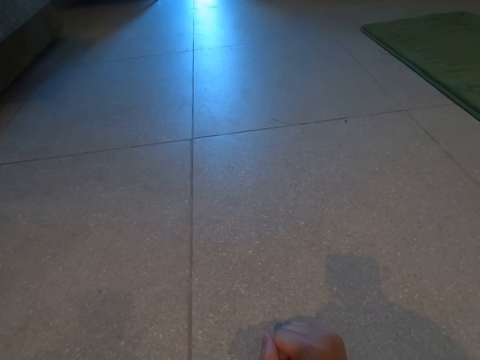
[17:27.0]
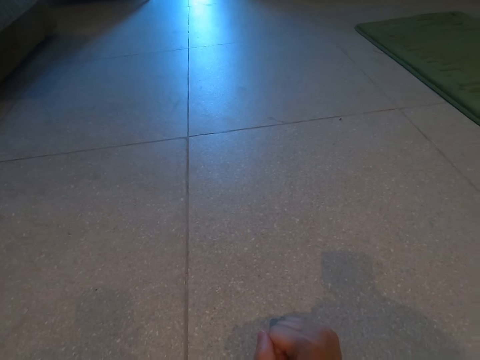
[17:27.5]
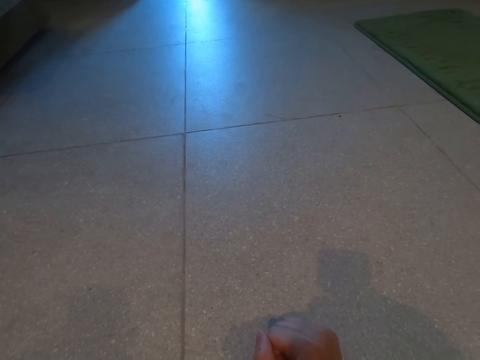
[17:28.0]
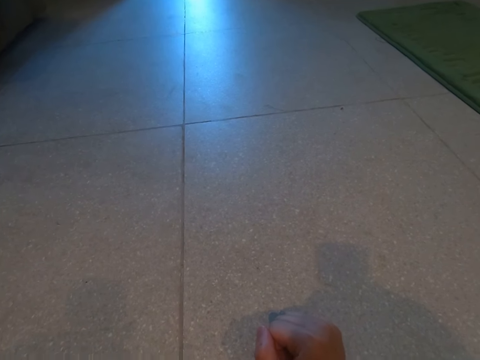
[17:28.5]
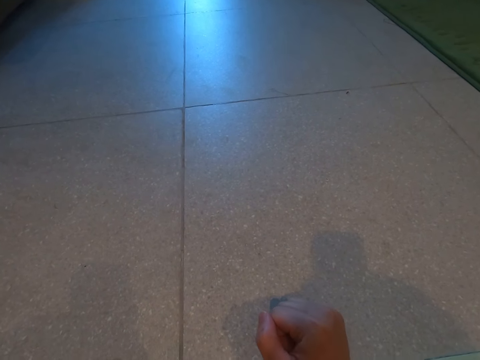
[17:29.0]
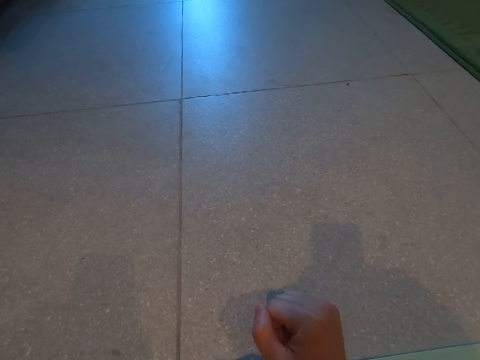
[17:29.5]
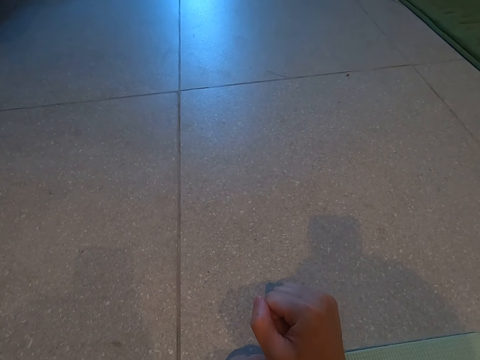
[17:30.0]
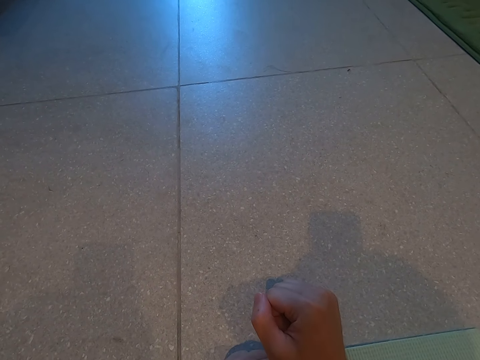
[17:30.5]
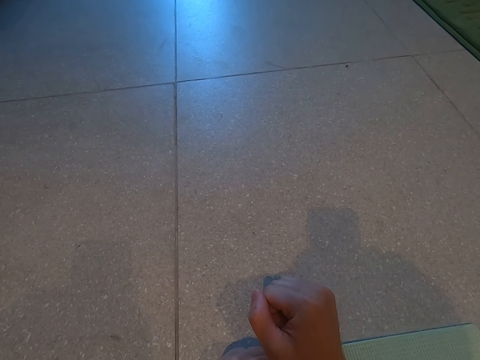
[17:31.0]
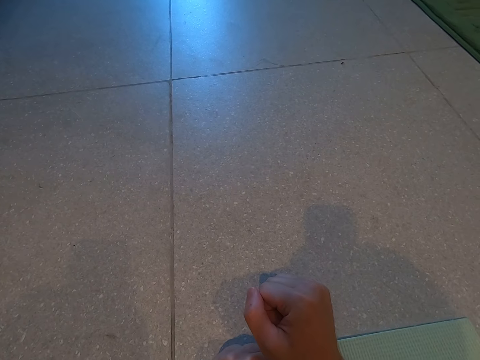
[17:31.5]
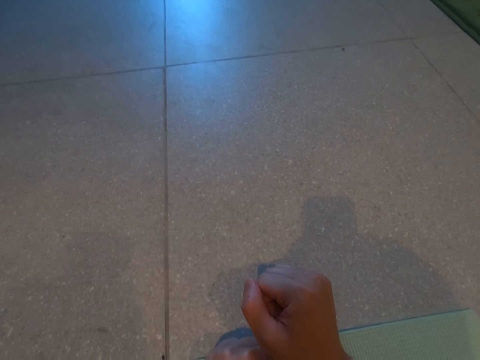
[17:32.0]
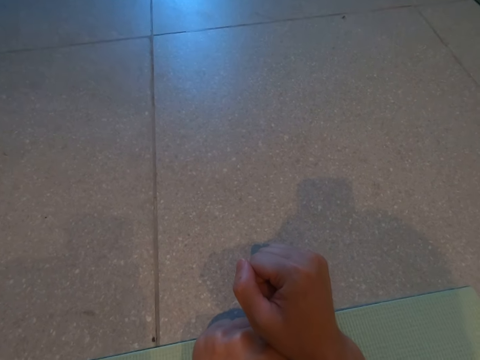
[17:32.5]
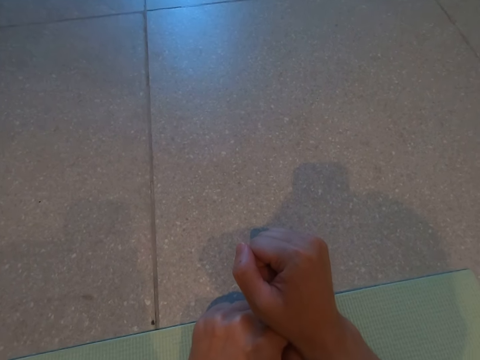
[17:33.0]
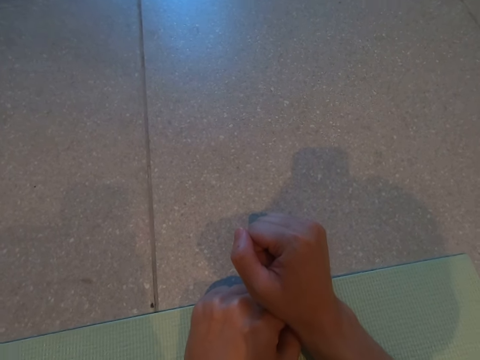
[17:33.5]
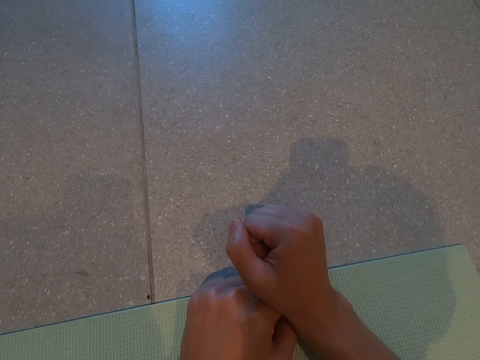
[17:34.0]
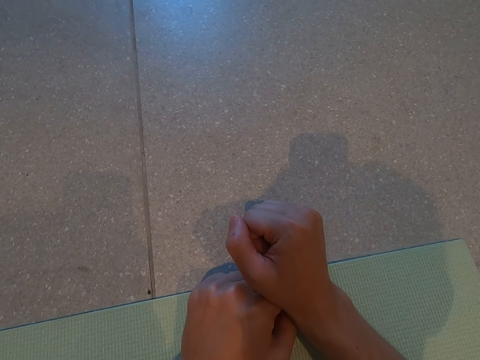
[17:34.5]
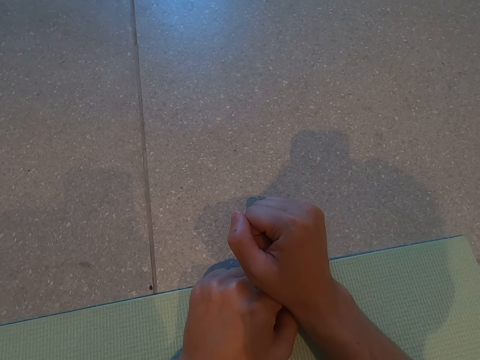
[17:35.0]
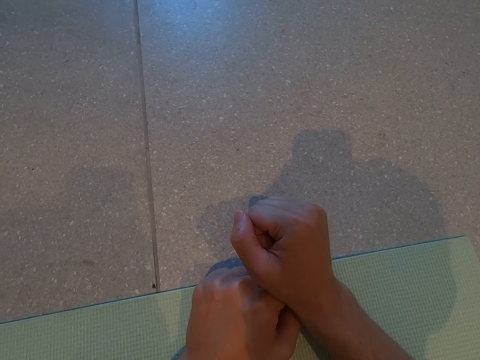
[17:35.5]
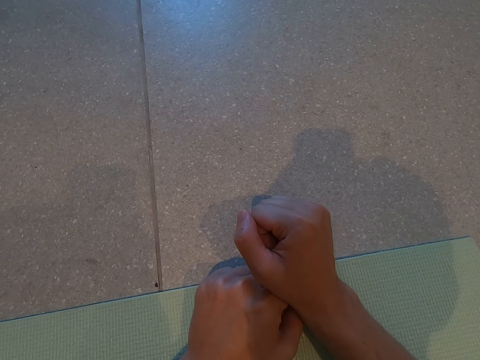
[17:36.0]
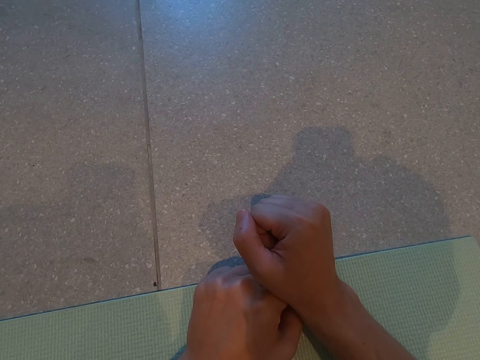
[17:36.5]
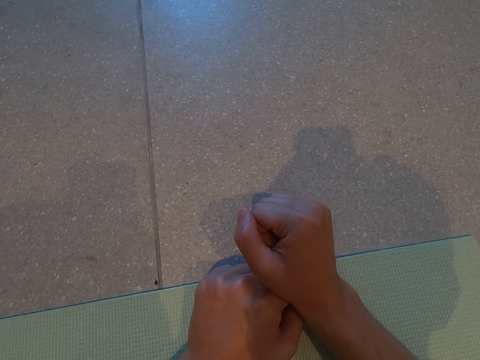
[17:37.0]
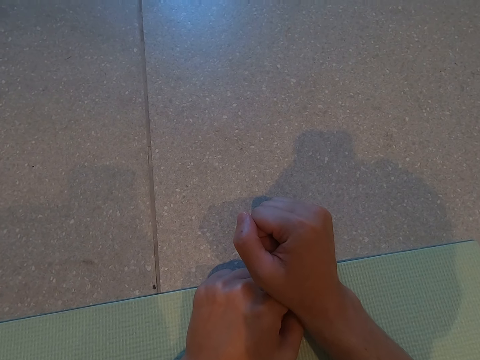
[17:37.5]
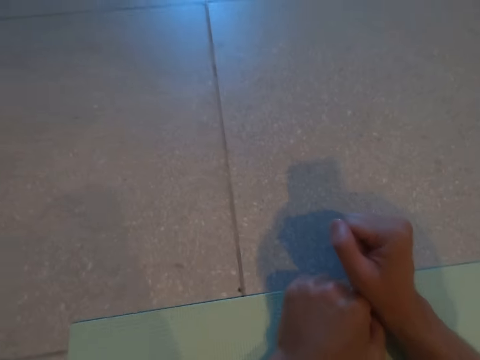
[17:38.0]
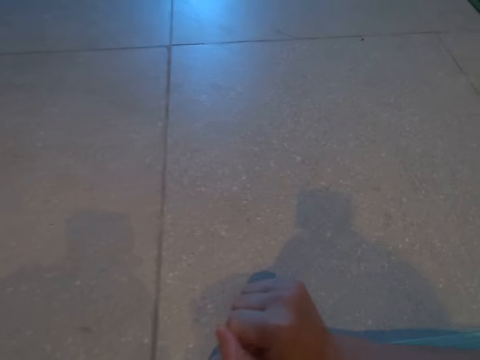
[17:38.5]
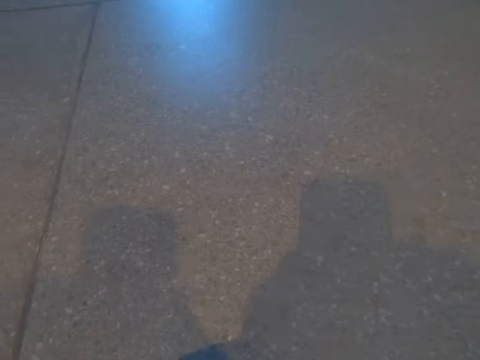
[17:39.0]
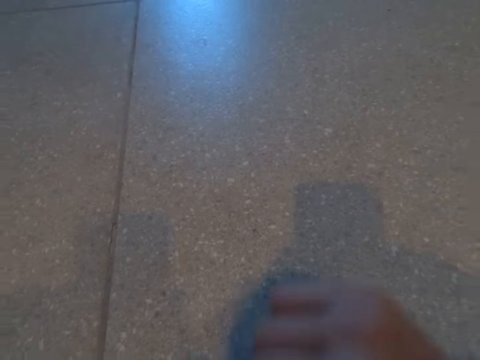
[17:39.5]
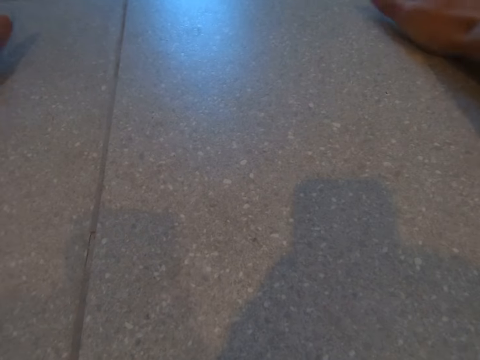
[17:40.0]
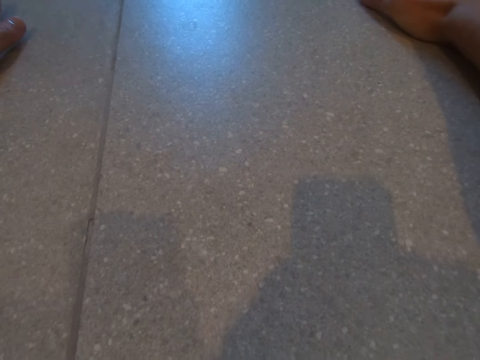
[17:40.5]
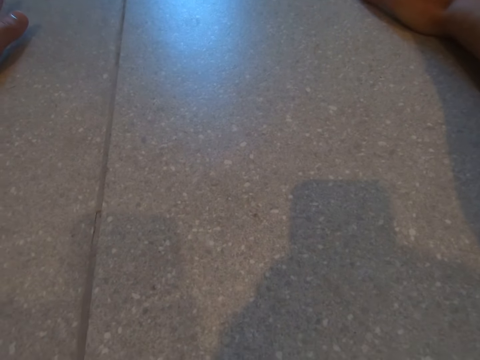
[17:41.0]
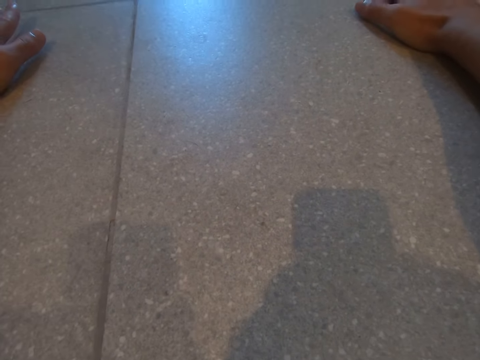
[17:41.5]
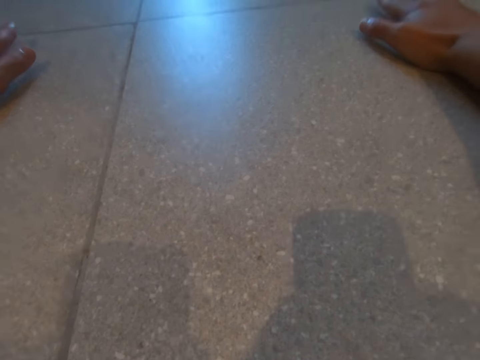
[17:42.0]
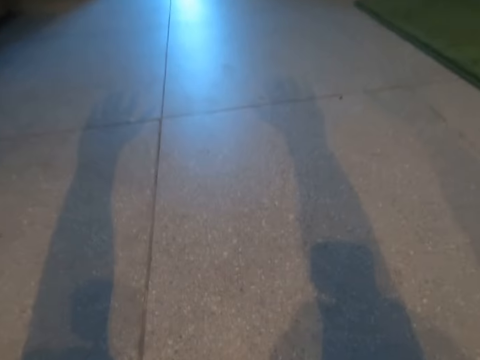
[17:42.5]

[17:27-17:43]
The camera wearer stretches his hands. He puts hands on the floor. He raises hands.

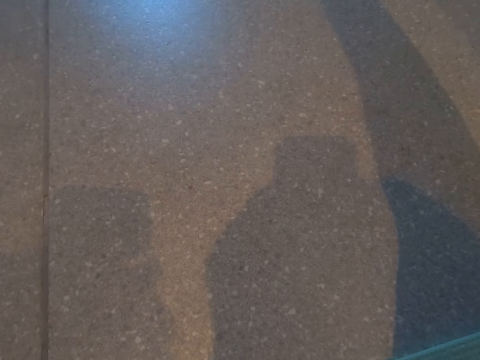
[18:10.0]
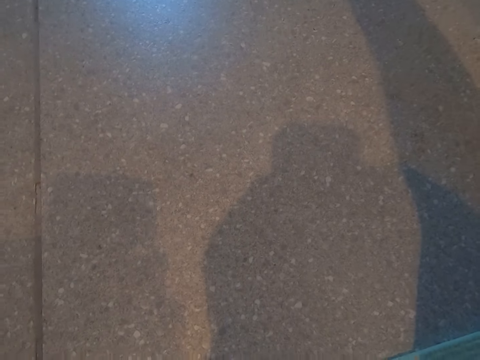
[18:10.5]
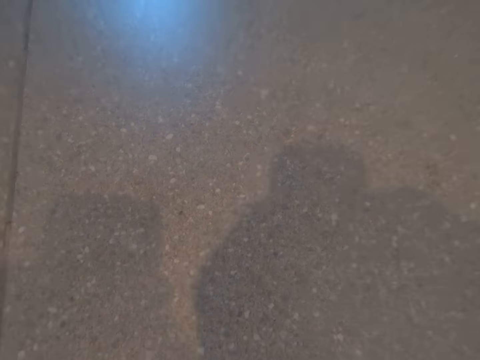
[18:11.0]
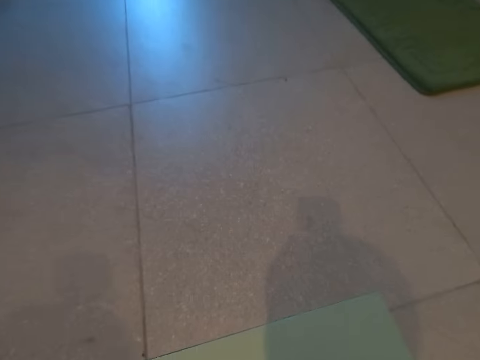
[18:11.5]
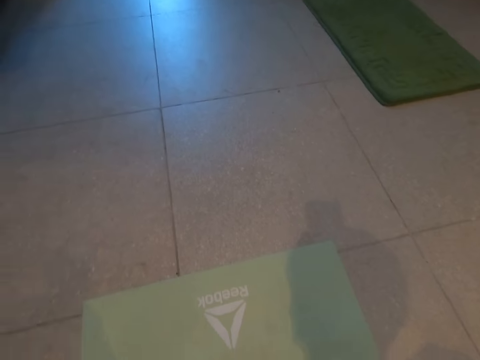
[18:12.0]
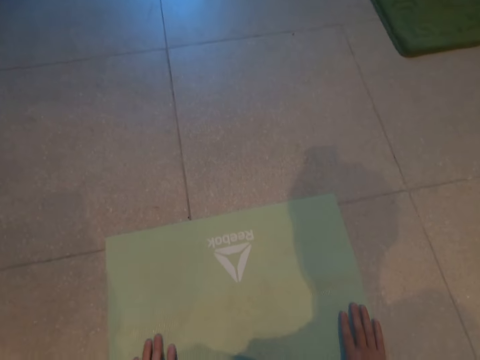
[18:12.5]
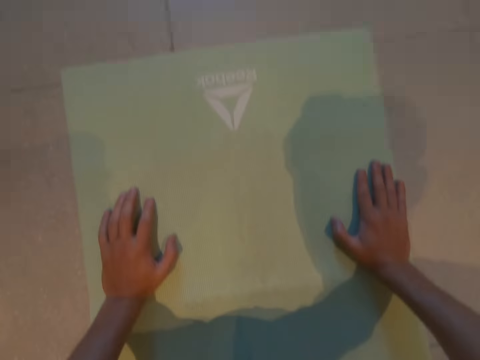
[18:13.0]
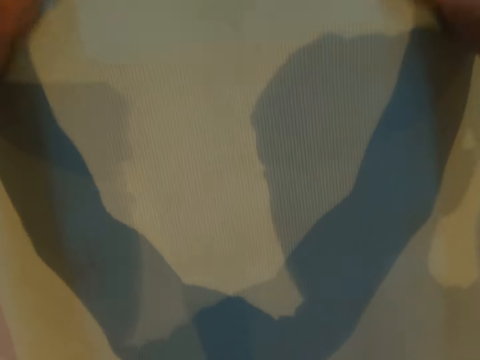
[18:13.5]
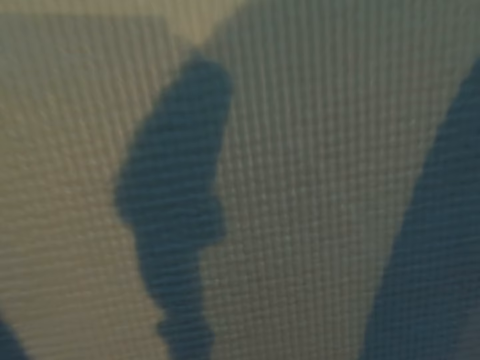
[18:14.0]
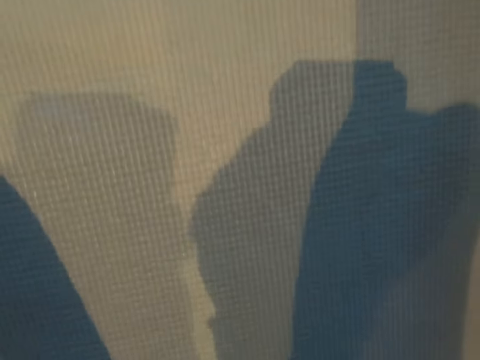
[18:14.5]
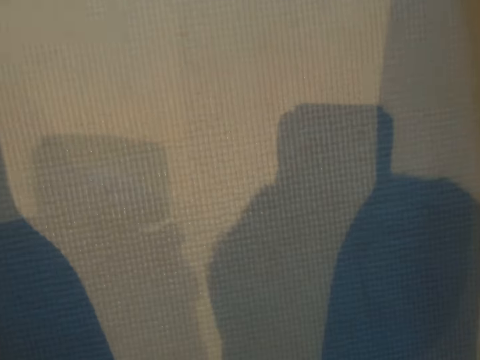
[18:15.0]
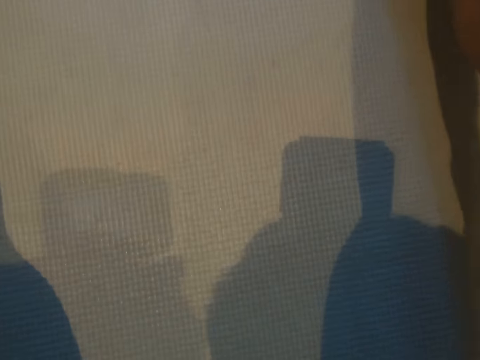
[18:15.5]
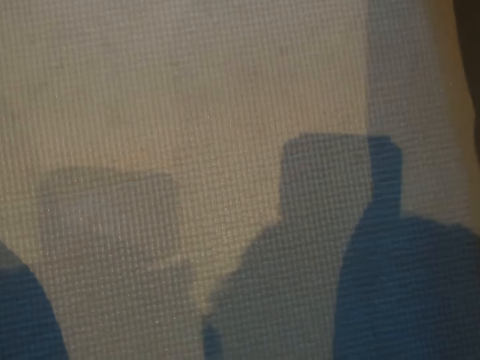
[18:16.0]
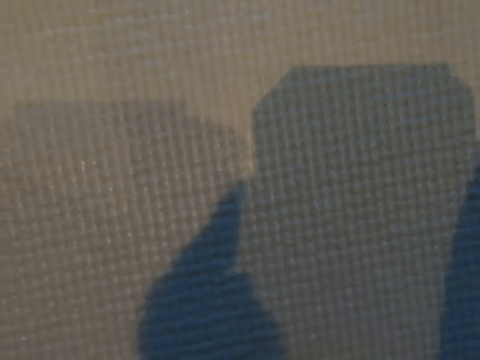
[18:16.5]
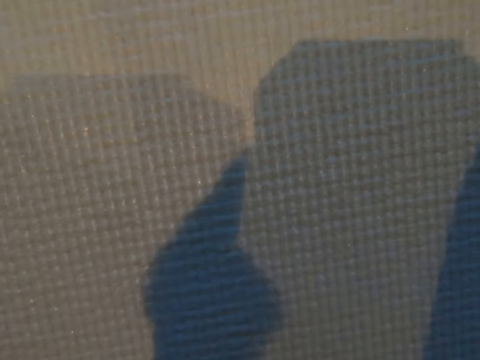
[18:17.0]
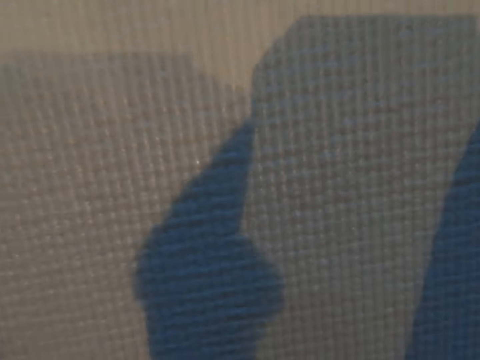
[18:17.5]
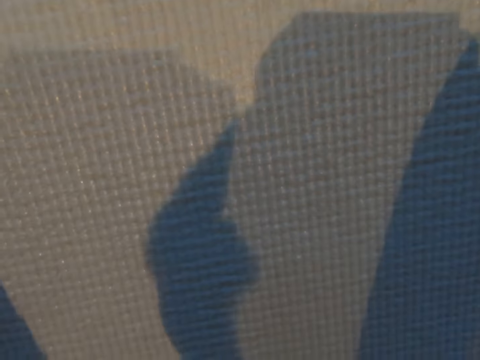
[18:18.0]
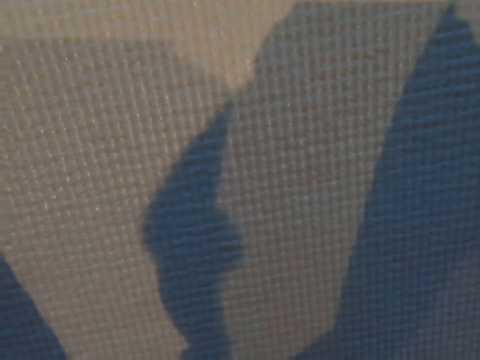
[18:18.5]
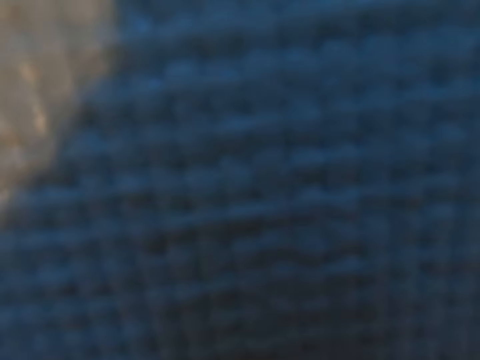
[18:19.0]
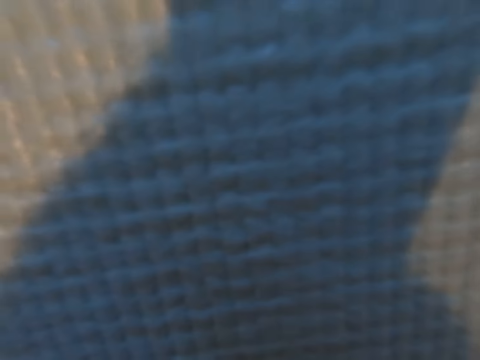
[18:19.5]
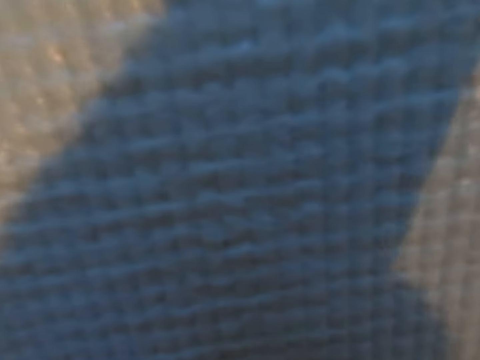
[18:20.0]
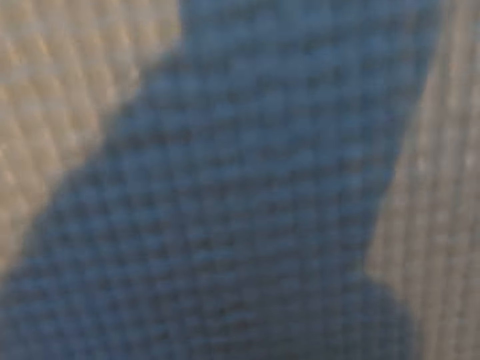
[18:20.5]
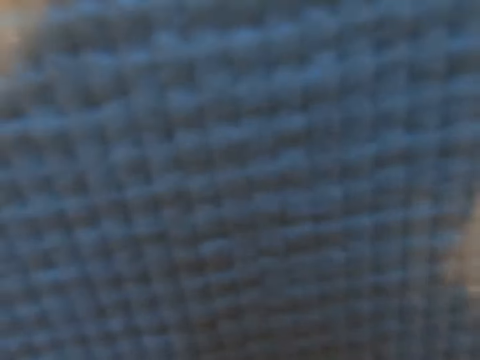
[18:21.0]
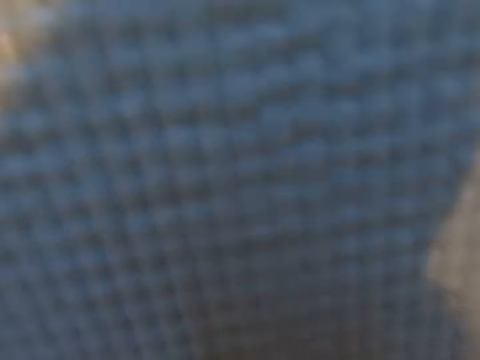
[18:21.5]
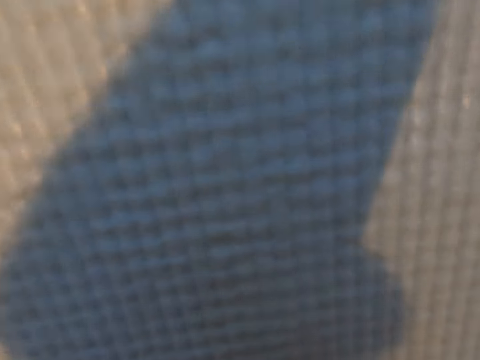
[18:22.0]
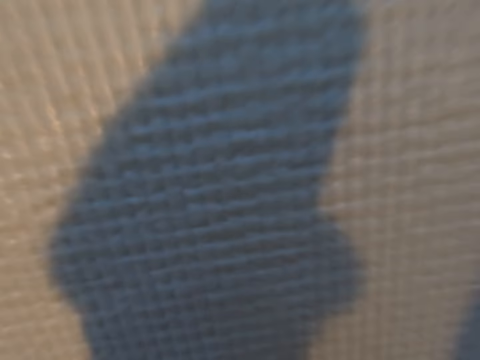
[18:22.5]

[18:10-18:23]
The camera wearer moves his hands. He puts hands on the mat.
